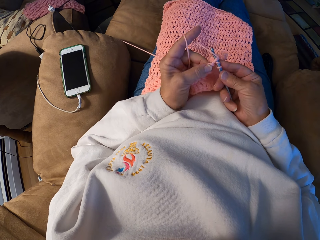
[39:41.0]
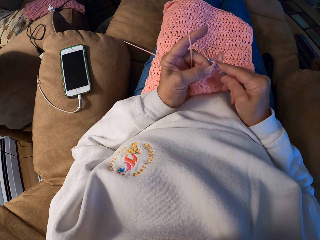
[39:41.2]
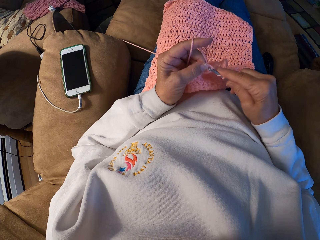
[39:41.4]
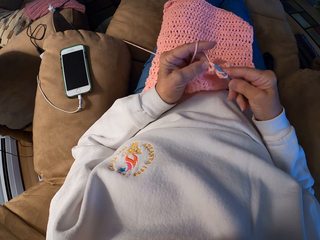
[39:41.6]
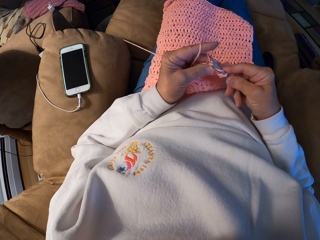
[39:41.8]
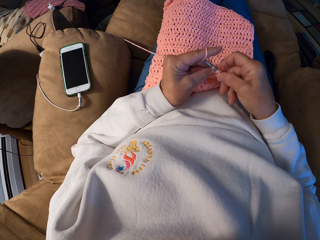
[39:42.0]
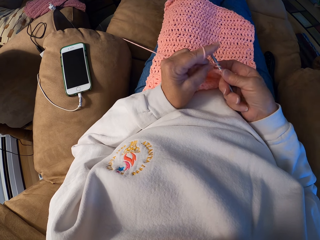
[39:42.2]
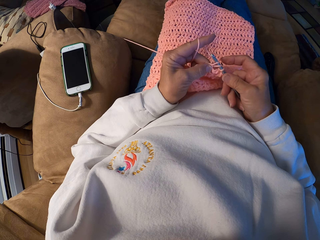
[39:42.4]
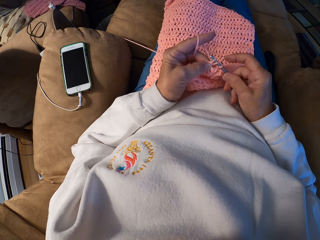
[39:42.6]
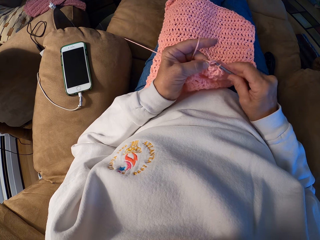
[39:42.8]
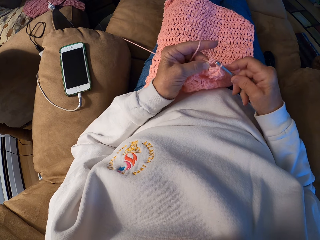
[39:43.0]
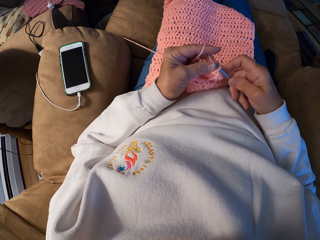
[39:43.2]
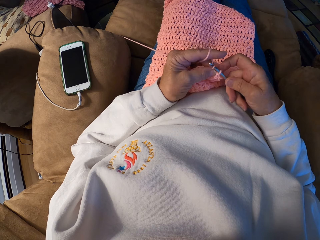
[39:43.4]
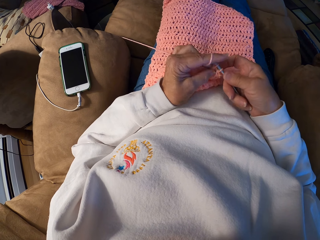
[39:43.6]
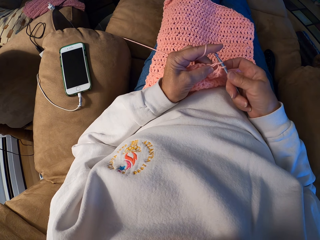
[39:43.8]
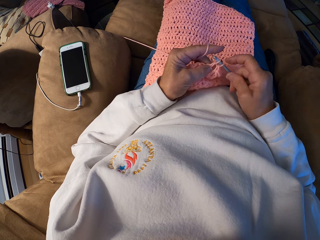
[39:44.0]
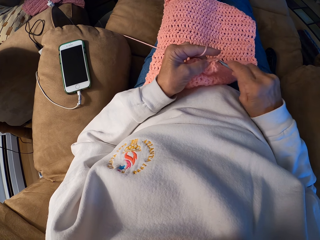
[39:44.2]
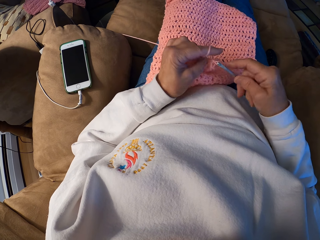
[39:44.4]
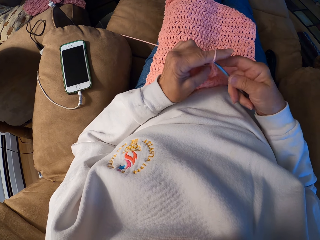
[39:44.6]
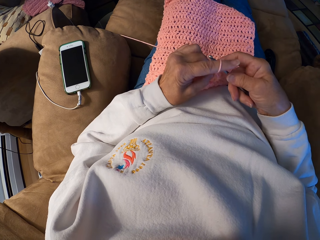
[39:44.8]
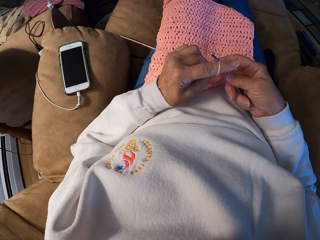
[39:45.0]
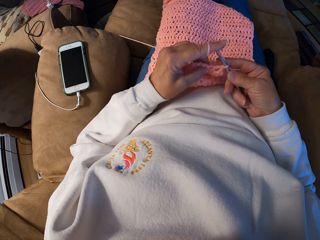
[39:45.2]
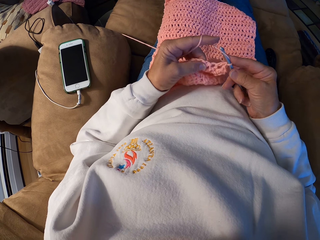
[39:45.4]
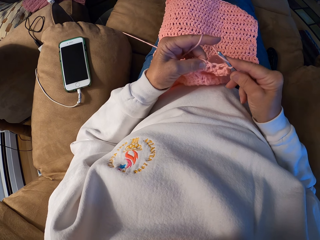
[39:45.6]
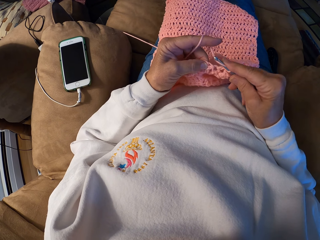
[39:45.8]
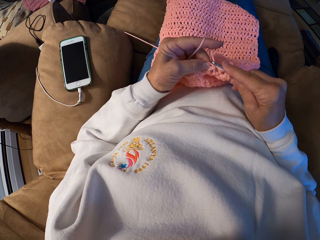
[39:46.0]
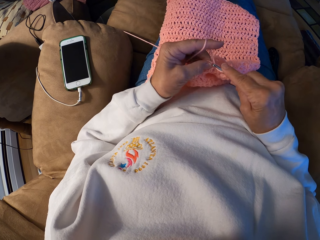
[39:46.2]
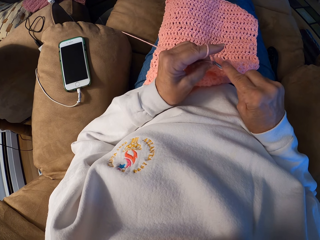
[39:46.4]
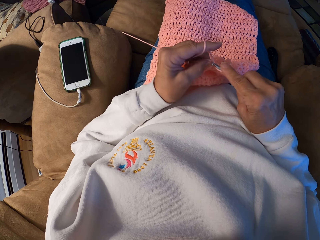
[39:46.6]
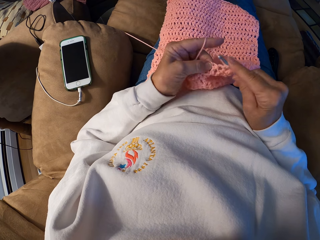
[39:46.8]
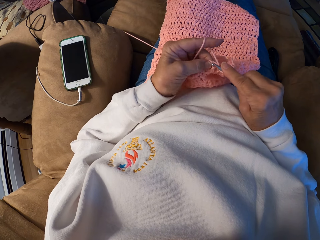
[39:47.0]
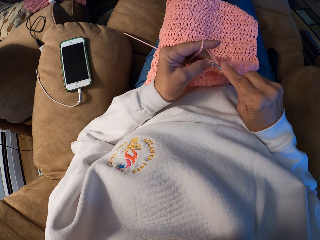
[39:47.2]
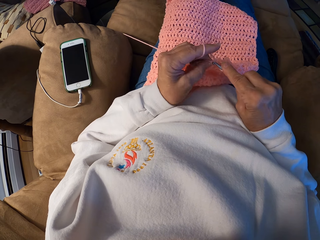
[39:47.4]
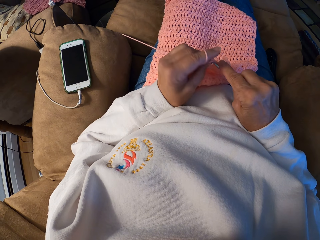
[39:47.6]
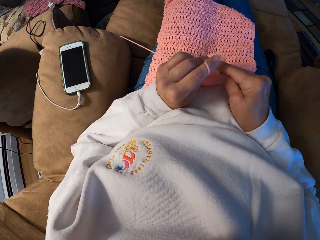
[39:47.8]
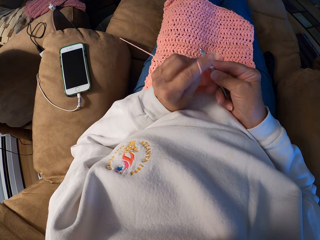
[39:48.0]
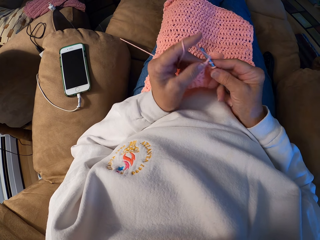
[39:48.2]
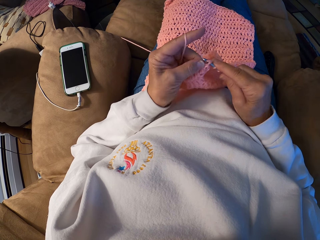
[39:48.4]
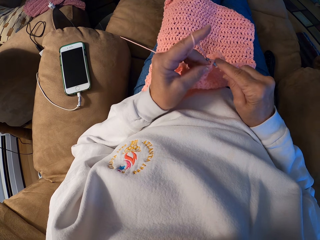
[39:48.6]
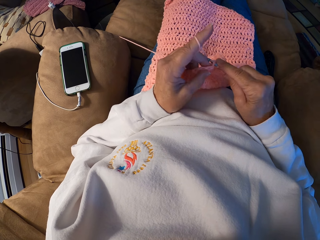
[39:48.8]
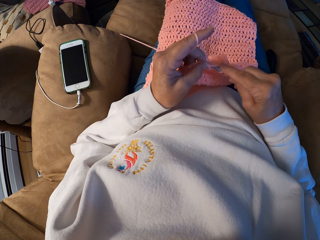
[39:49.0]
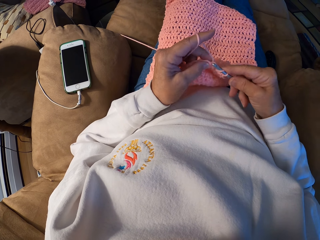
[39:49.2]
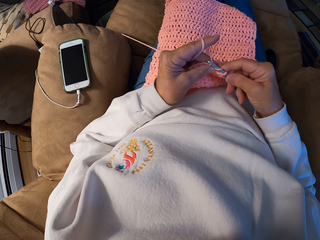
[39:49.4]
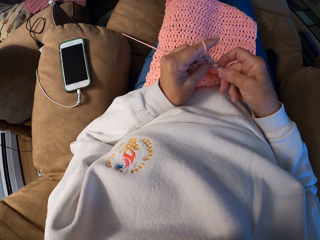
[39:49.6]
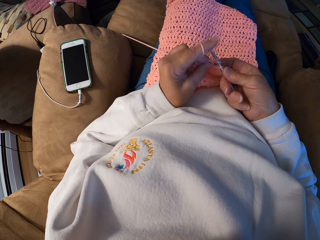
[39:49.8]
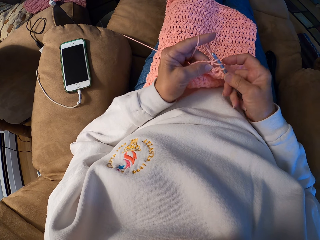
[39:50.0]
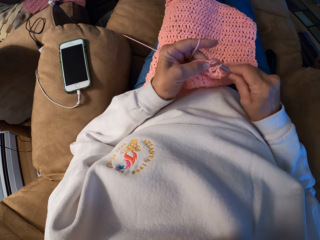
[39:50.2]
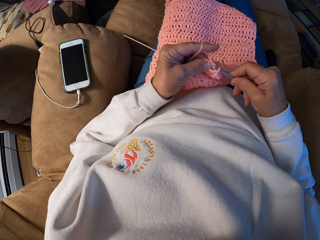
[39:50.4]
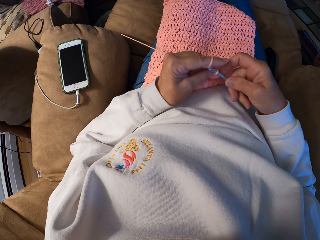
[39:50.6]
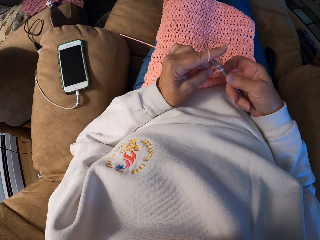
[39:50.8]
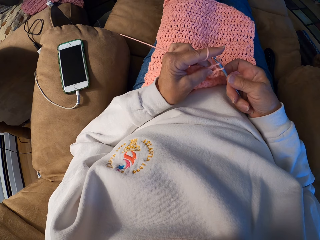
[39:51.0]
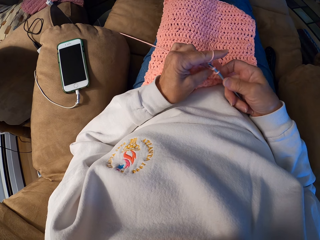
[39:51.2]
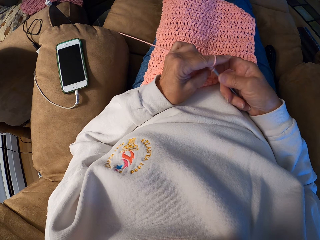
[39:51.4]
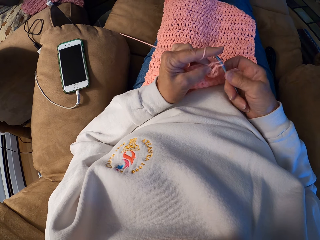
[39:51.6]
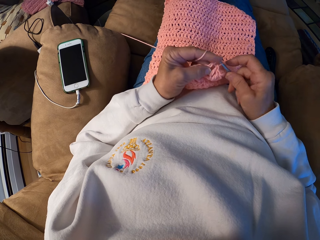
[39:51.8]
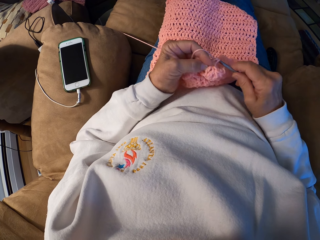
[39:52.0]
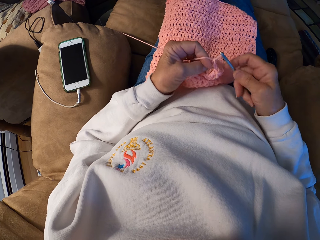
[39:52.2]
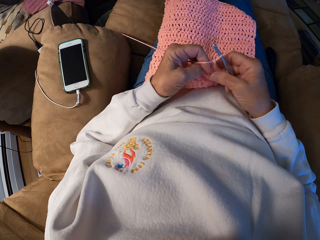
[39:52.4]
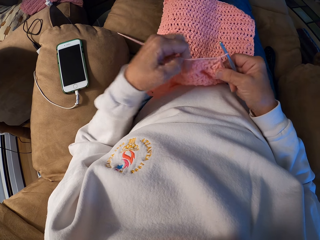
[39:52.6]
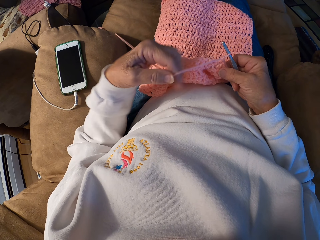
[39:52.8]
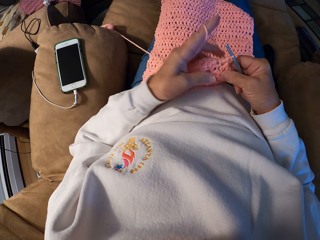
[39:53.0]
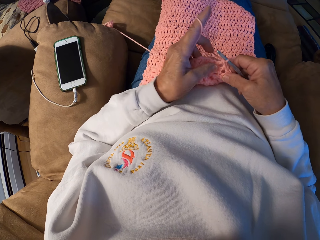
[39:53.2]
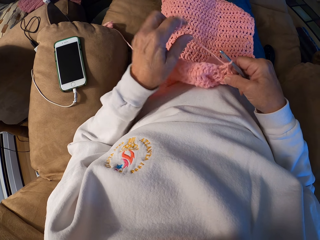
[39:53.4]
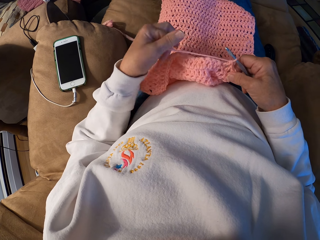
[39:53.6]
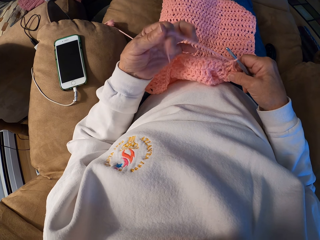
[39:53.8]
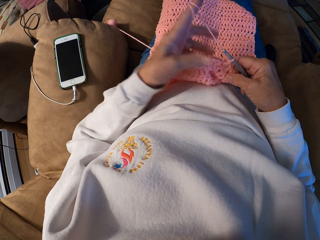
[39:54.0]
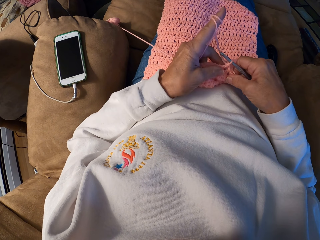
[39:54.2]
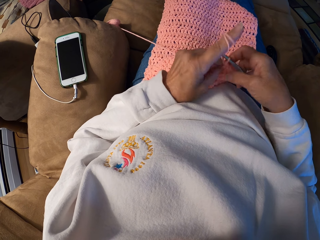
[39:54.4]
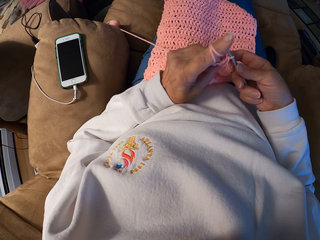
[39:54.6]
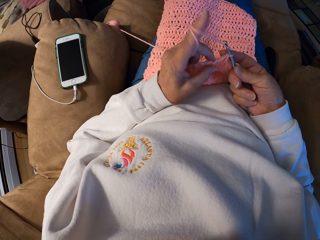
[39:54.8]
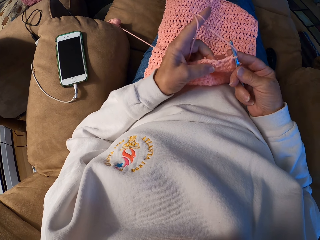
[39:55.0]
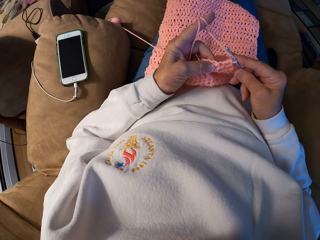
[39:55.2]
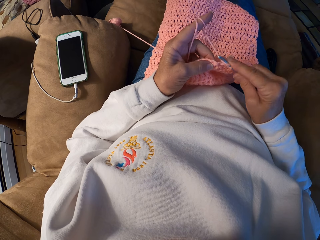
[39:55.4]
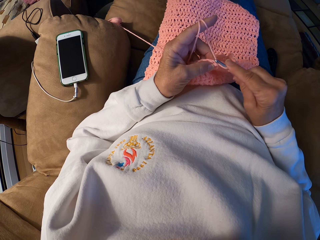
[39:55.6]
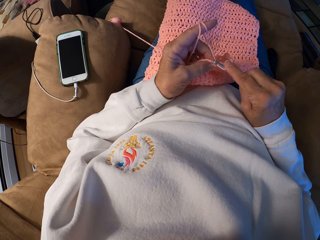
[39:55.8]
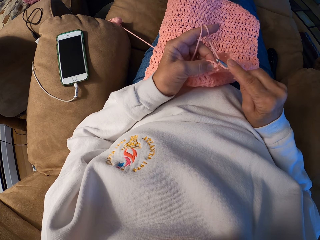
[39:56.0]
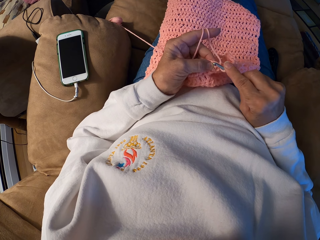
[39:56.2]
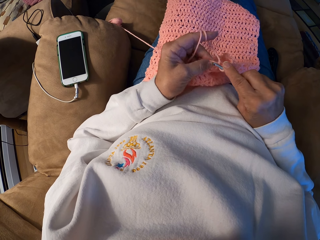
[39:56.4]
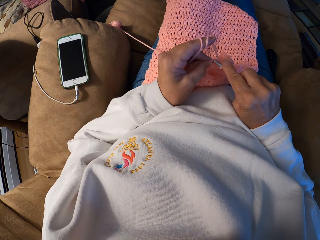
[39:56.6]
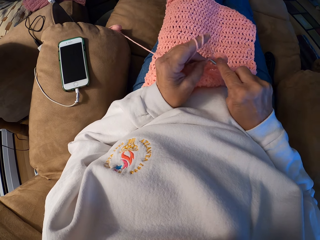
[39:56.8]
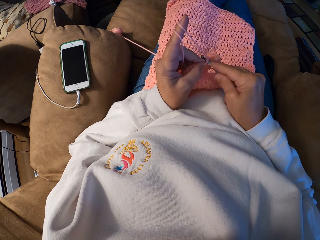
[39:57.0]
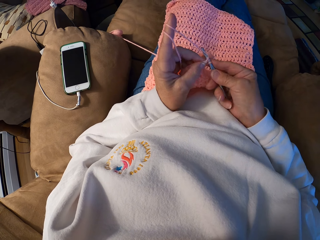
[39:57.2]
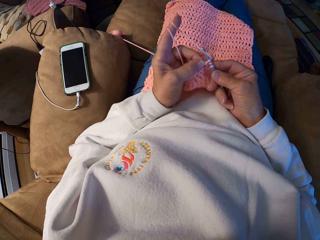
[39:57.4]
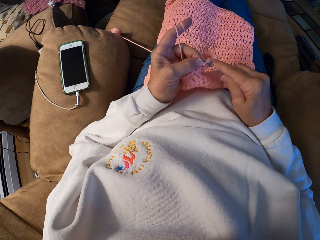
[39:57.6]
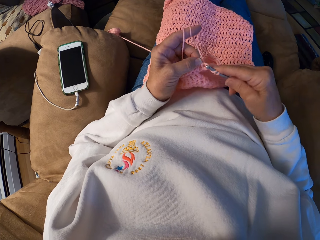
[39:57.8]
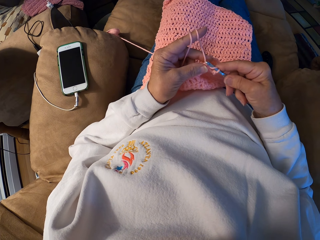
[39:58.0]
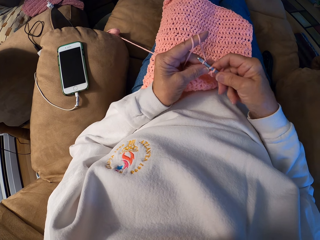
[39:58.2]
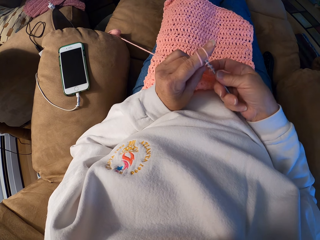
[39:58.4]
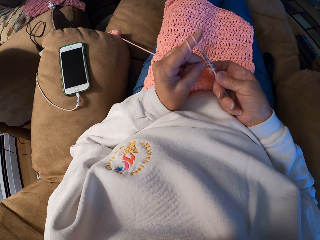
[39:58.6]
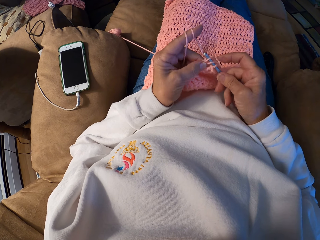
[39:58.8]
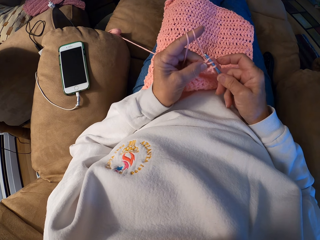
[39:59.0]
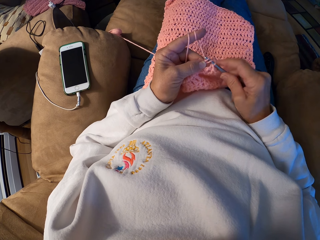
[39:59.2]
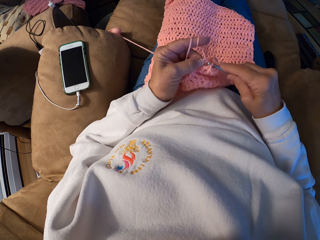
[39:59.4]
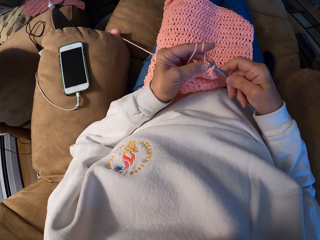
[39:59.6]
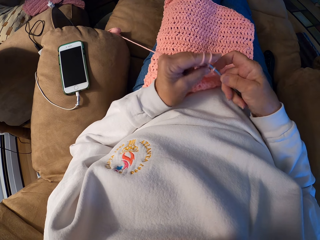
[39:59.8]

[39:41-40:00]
The camera wearer winds the yarn with her left index finger. She crochets the yarn with the crochet hook.

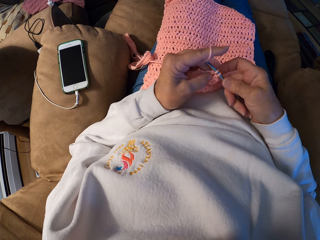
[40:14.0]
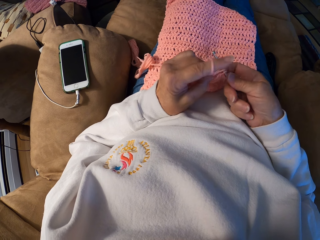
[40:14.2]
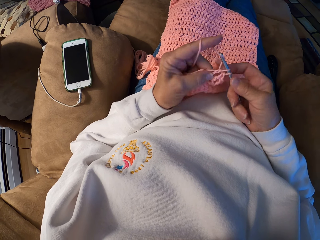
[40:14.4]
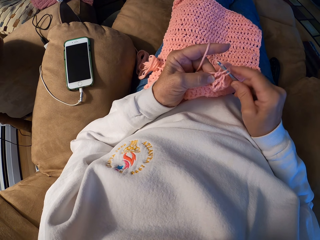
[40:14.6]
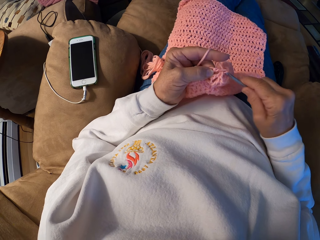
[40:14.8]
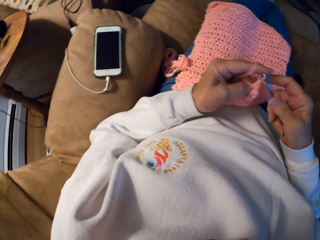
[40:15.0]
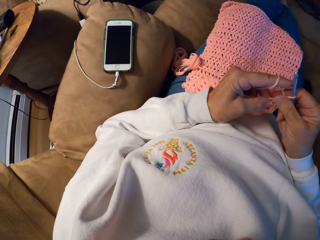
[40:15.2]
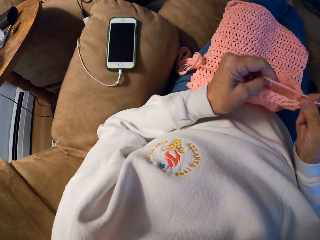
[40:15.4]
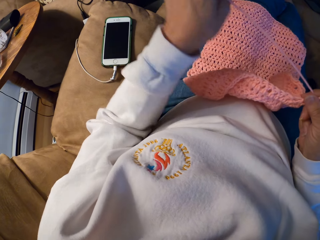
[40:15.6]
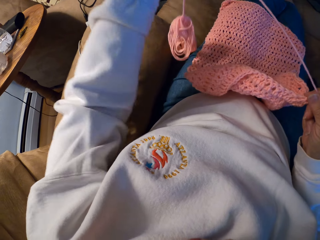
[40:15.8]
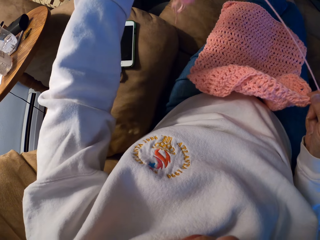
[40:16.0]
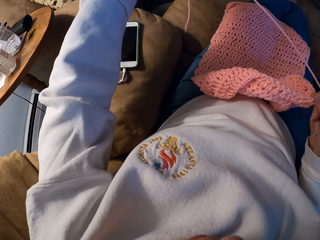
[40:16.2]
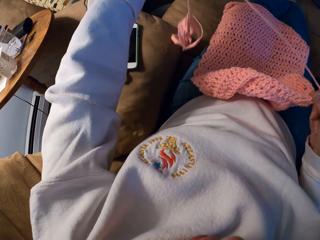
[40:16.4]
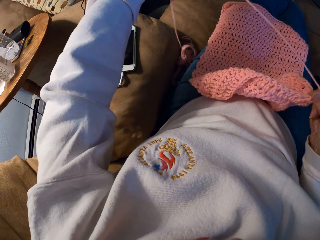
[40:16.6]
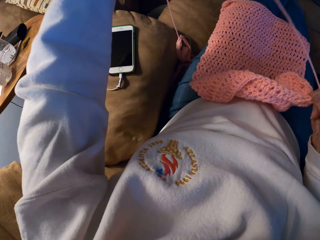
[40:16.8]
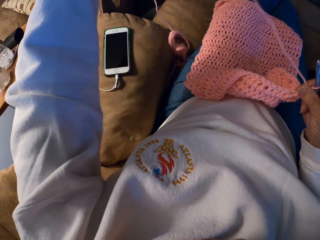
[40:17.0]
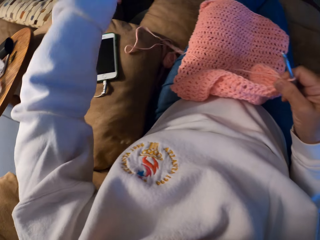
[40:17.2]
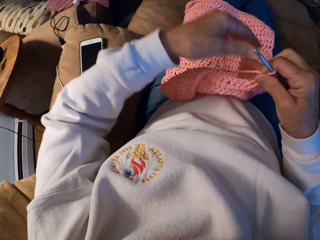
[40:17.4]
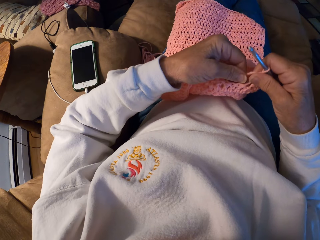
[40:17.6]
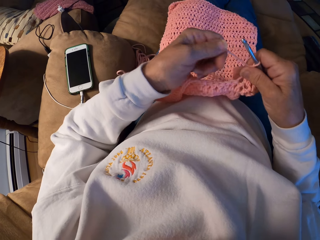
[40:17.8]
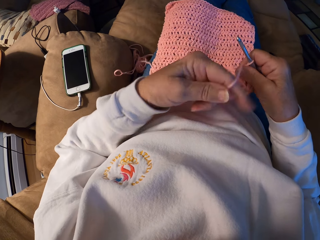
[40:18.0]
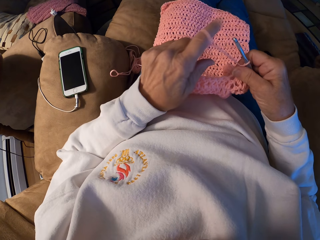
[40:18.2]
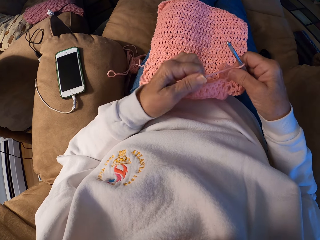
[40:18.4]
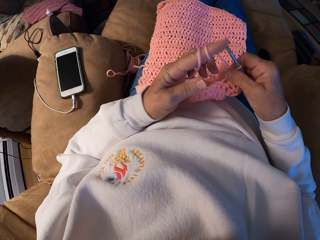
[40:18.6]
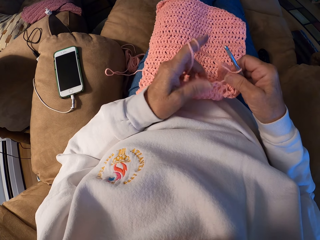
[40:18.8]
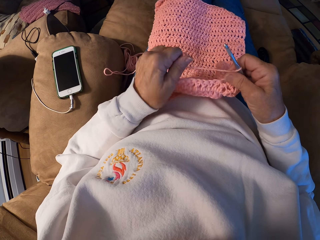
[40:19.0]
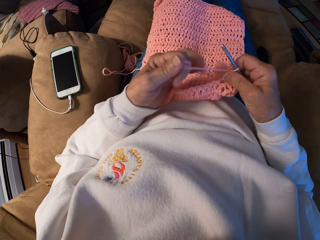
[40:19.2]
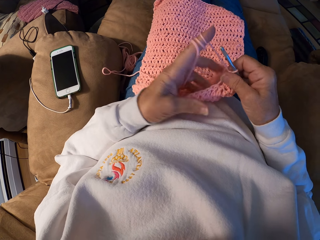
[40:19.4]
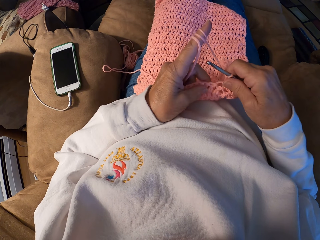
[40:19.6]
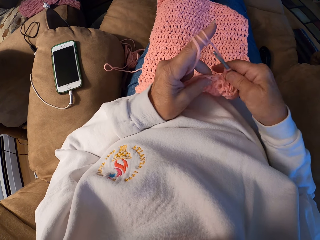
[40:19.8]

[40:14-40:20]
The camera wearer pulls the yarn with her left hand. She drops the yarn on the chair. She touches the yarn with her left hand. She winds the yarn with her left index finger. She knits a cloth.
